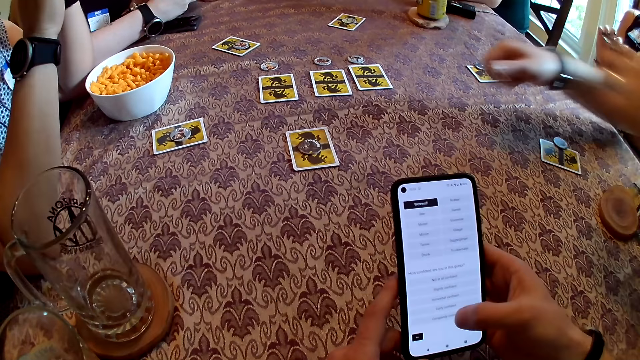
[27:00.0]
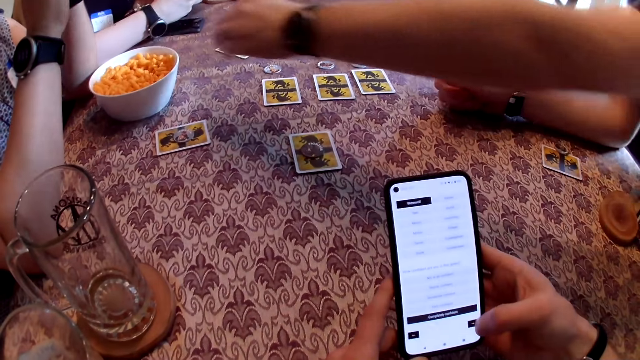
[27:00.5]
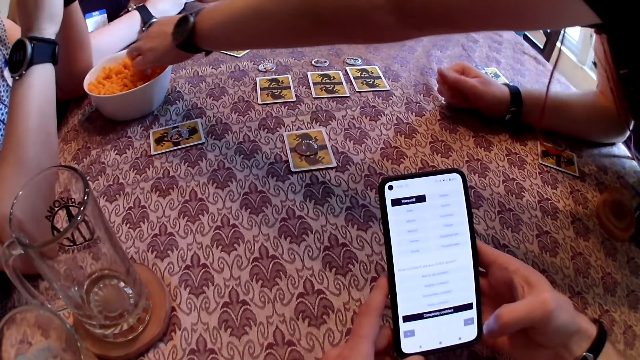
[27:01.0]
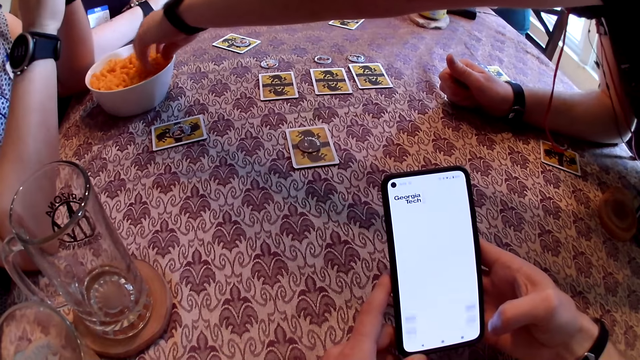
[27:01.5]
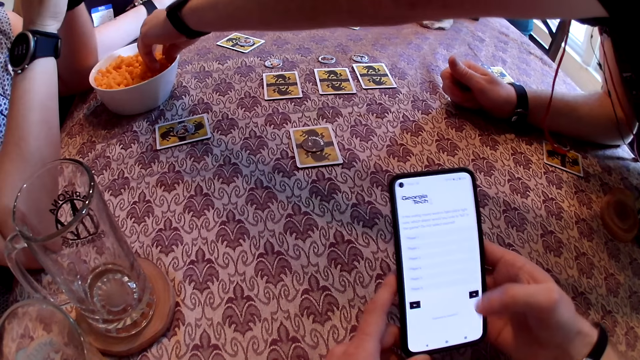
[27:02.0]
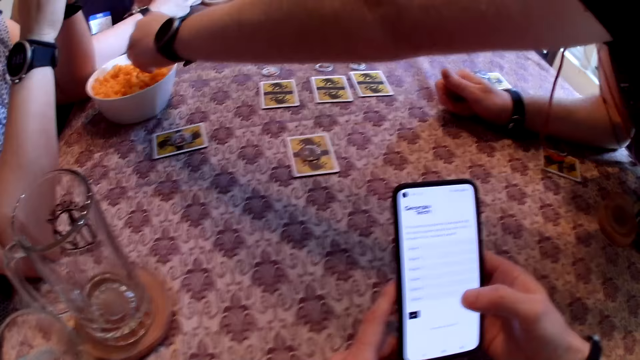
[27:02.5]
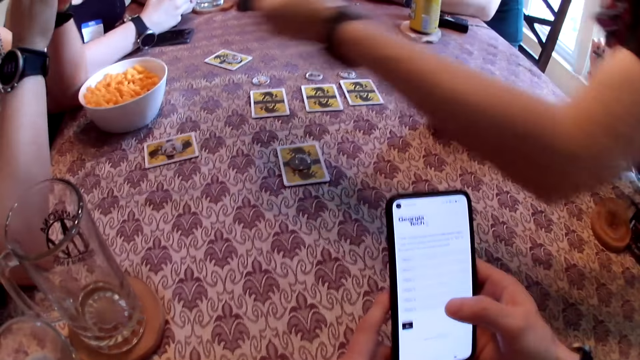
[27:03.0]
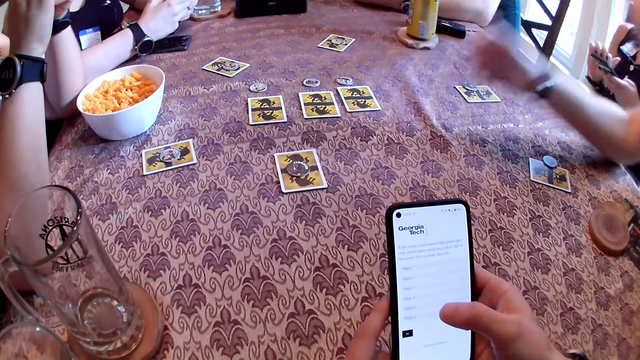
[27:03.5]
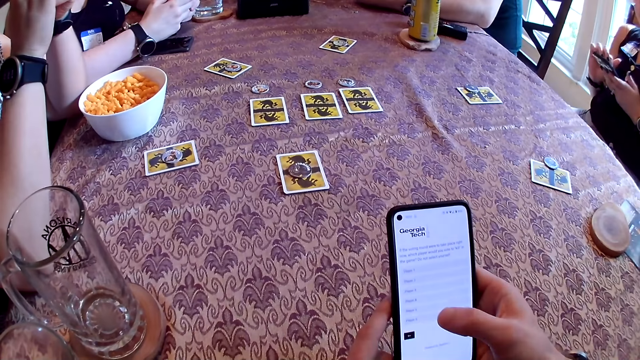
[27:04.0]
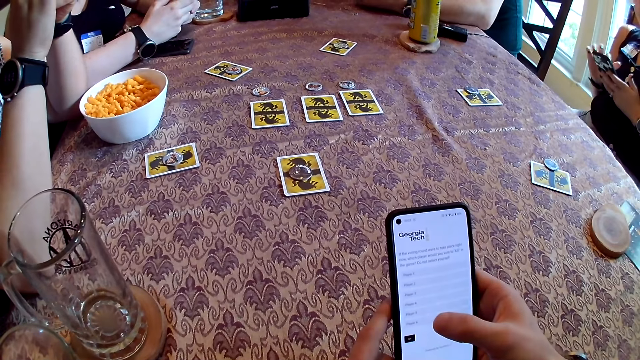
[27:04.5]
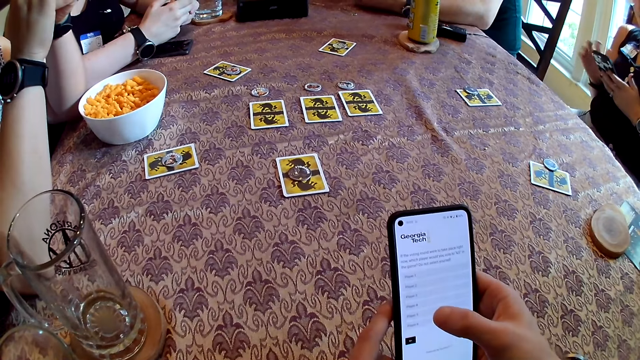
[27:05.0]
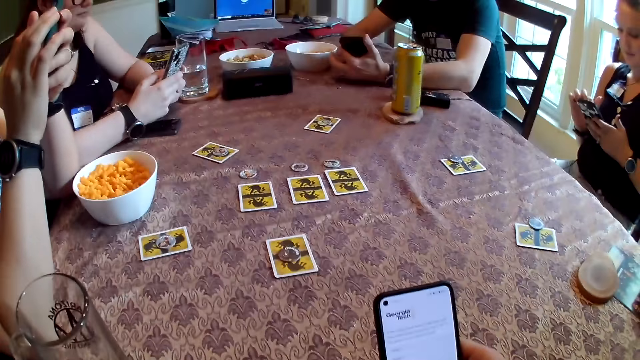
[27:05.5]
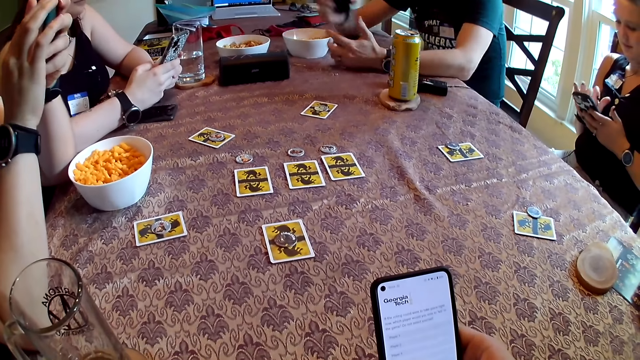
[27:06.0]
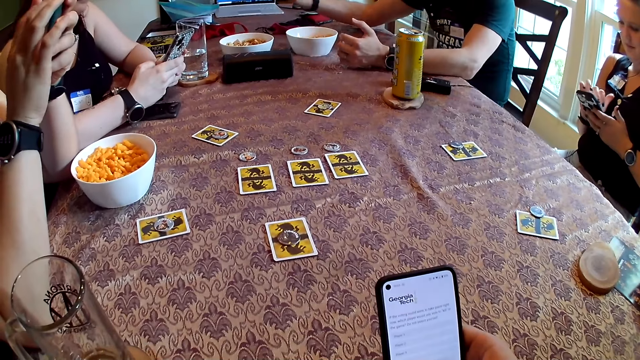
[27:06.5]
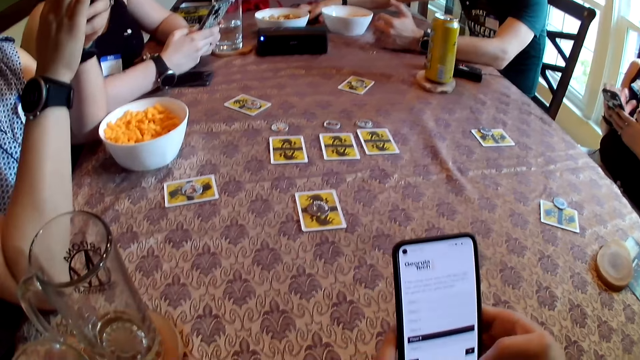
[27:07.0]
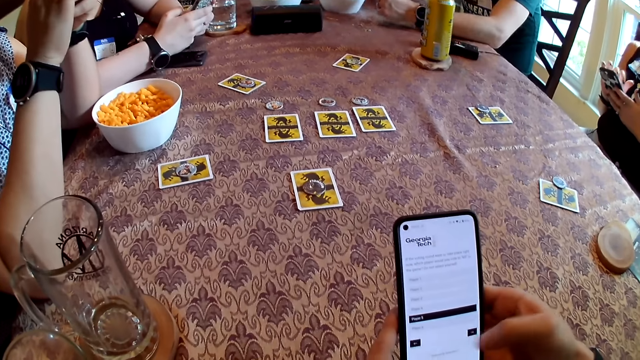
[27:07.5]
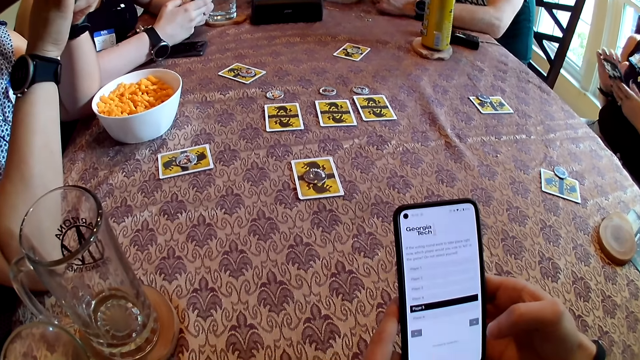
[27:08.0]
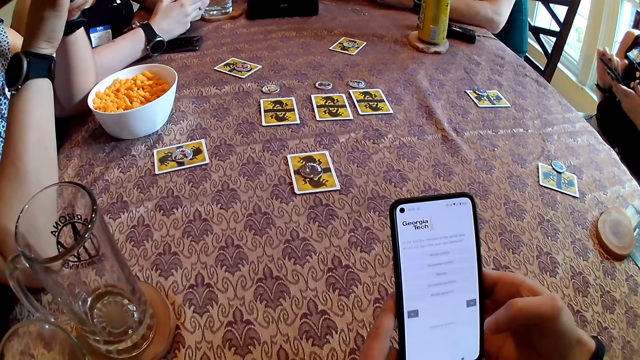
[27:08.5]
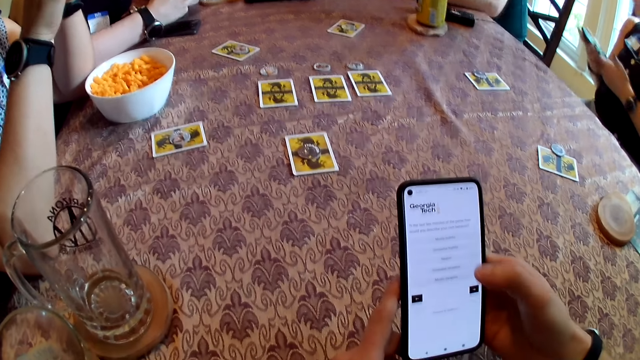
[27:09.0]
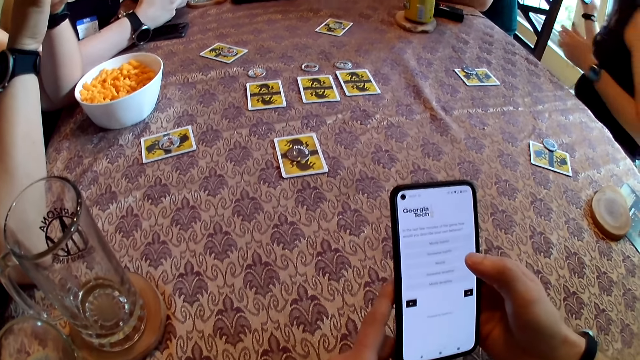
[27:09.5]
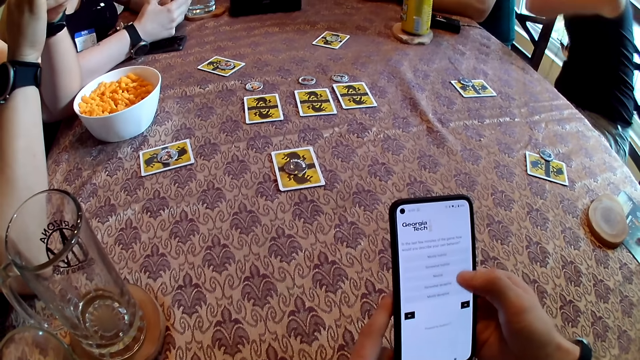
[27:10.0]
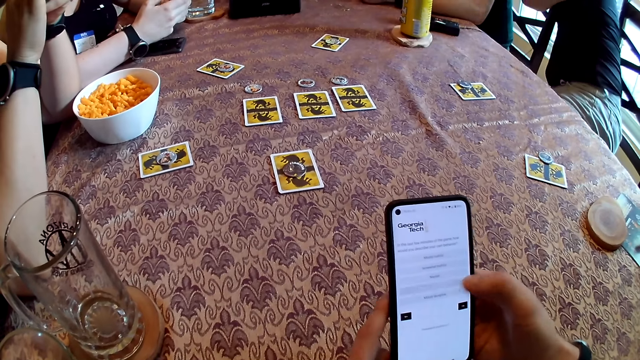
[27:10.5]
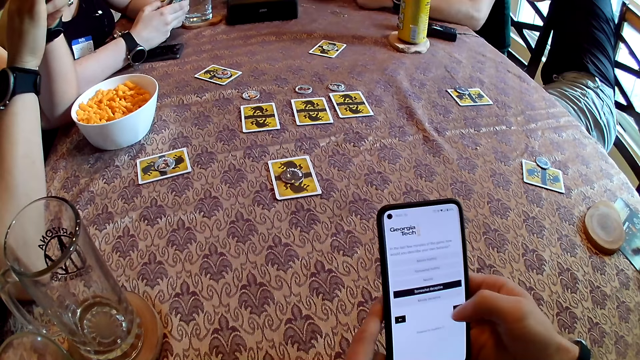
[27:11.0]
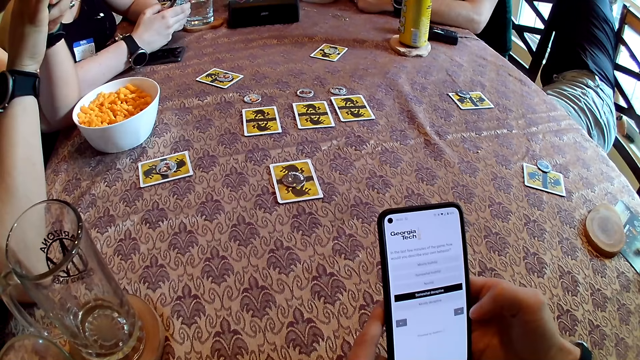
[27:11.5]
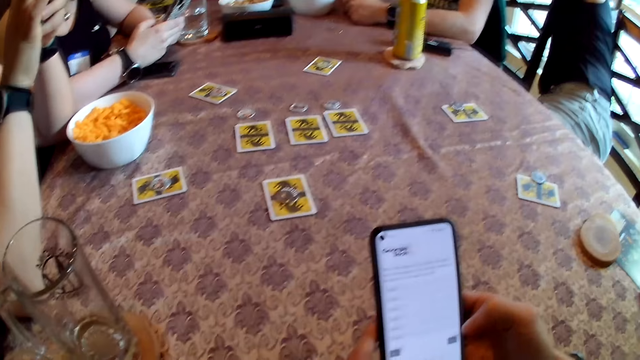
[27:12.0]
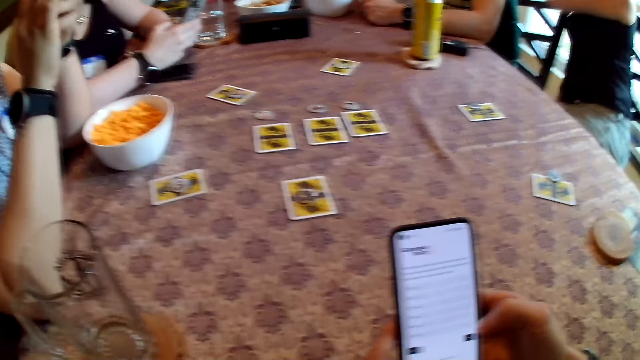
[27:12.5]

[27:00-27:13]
The man picks some cheese balls from the bowl on the table with his left hand. The camera wearer converses with the people at the table. Another man passes the phone in his left hand to his right hand. The other man drops the phone in his right hand on the table. A woman places the phone in her left hand on her right hand. She drops the phone in her right hand on the window pane.

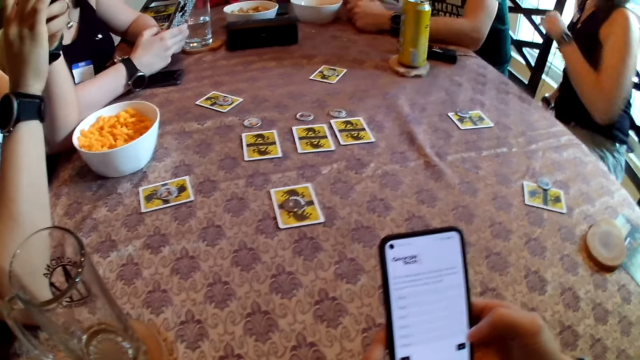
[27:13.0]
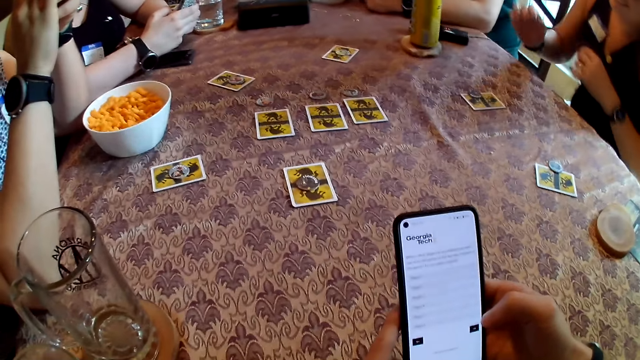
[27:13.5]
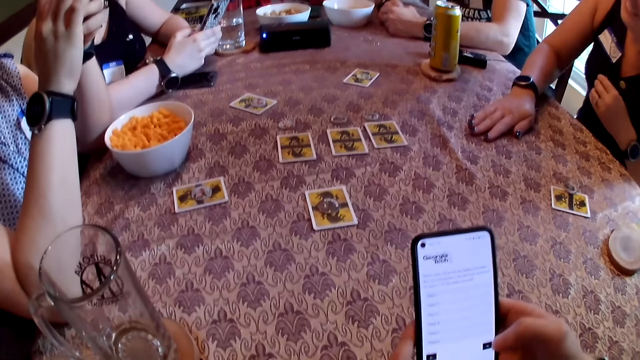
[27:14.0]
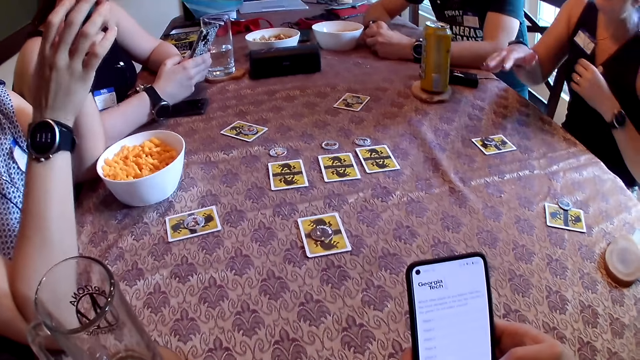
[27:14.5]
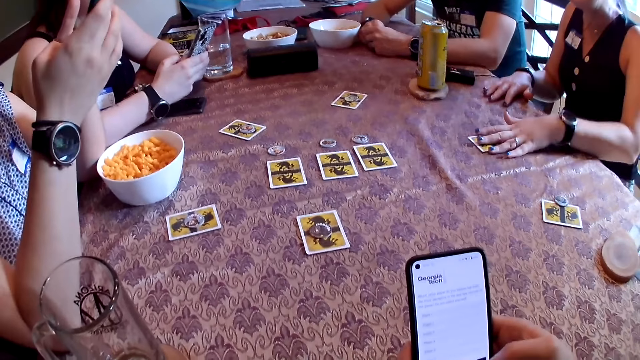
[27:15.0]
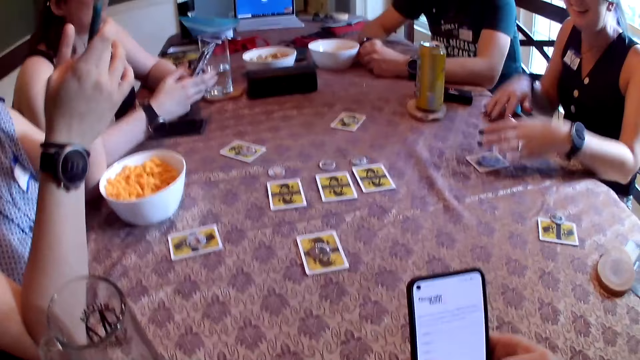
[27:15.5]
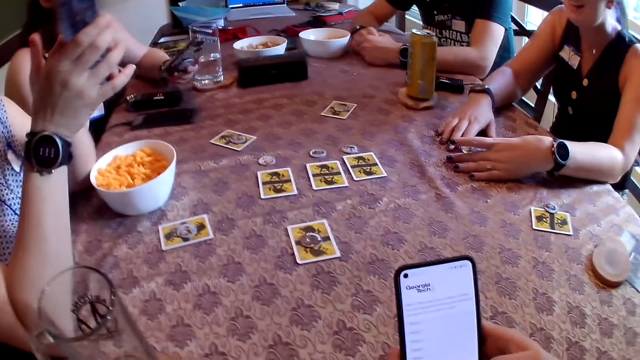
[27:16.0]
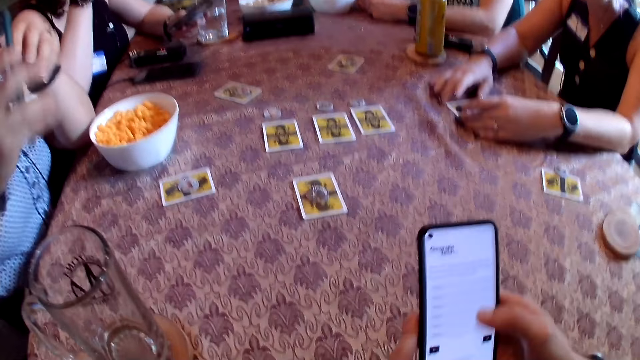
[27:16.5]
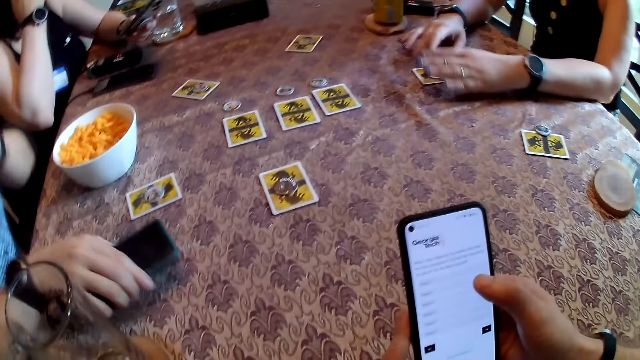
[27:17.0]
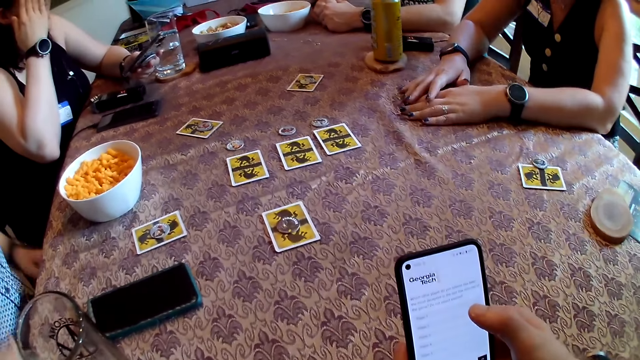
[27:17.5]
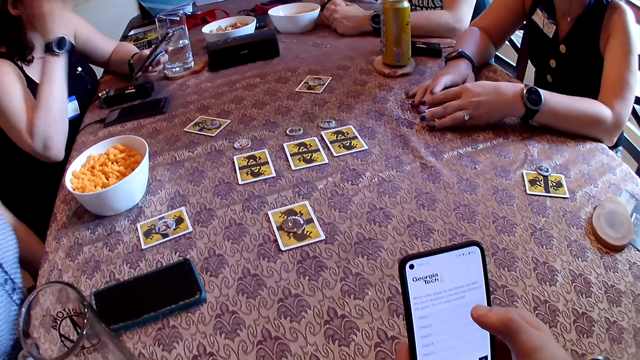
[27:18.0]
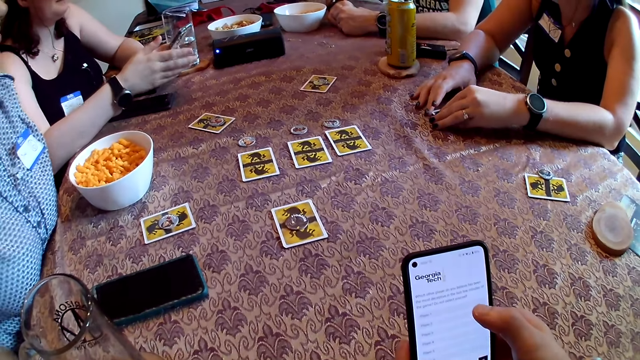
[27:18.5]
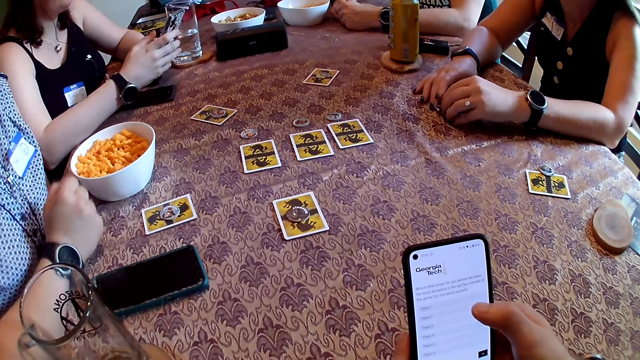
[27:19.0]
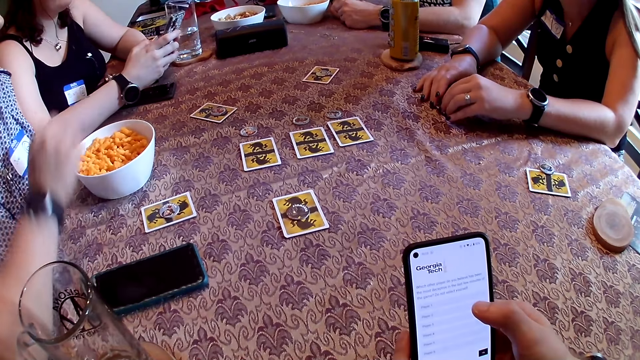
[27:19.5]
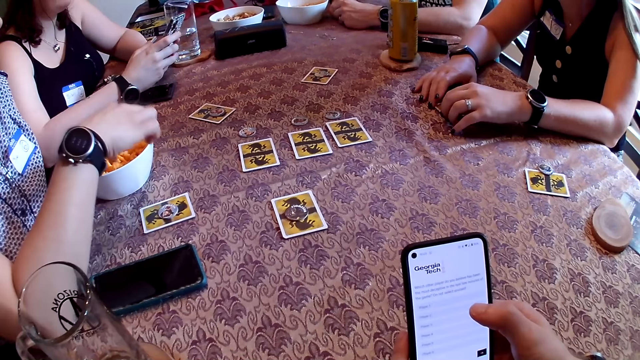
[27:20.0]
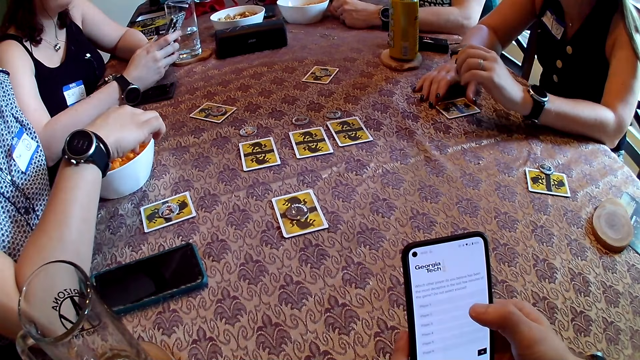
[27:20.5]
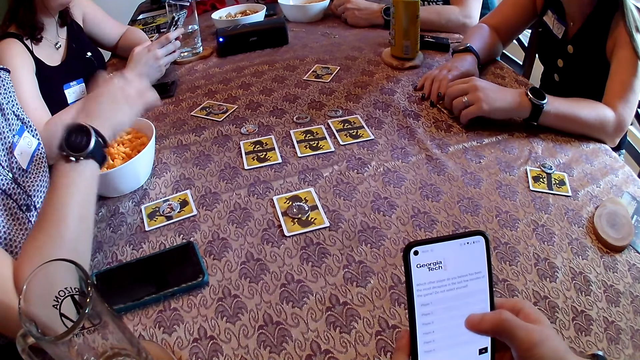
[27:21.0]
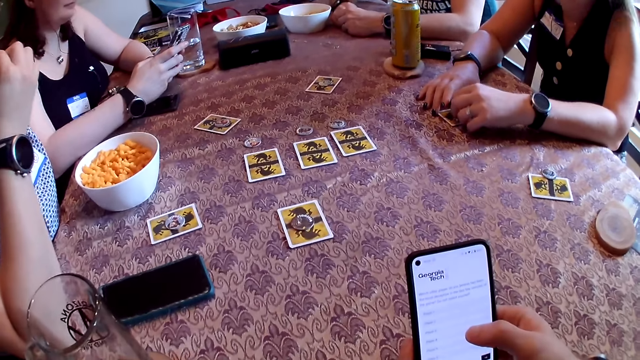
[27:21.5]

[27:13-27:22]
A woman hits the card on the table with her right hand. A person touches the token on the card. The woman touches the card on the table with her left hand. A lady places her left hand on the table. The woman touches the card on the table with her left hand again. Another lady holds a phone with both hands. The woman touches the card on the table with both hands. The first lady places both hands on the table and pushes the playing card with both hands on the table. The second lady drops the phone on the floor with her right hand. A third lady holds a phone with both hands. The second lady picks a snack, potato chips, with her right hand from a bowl.
